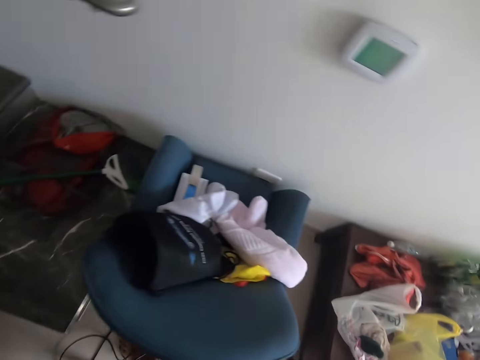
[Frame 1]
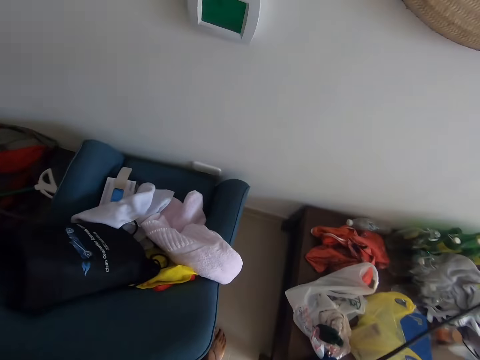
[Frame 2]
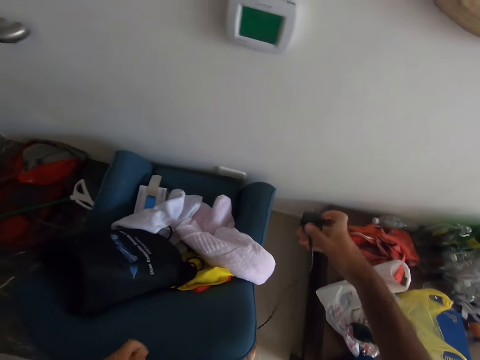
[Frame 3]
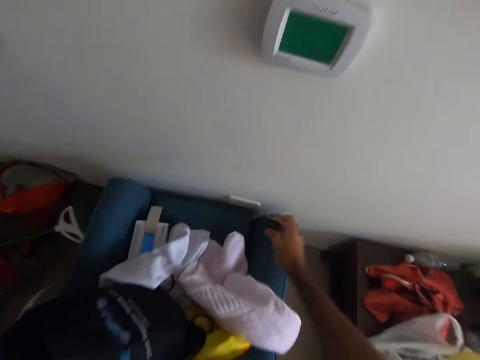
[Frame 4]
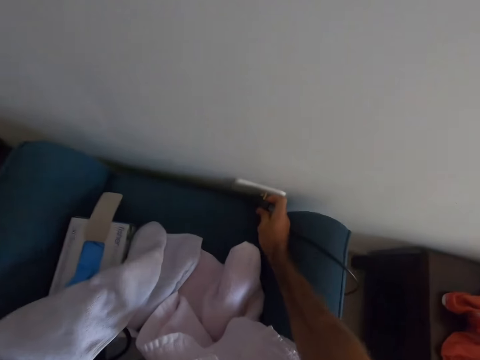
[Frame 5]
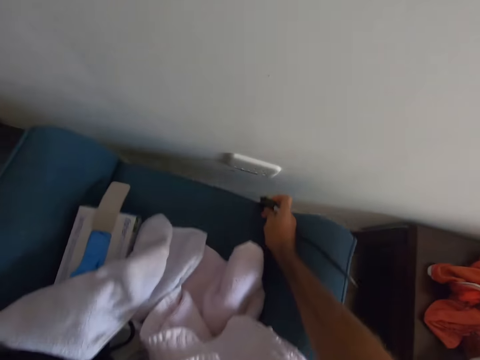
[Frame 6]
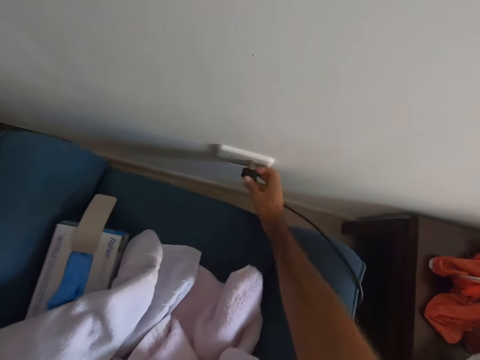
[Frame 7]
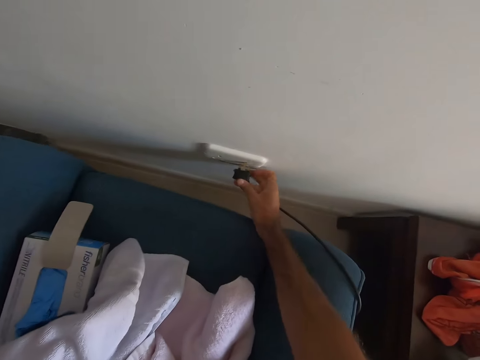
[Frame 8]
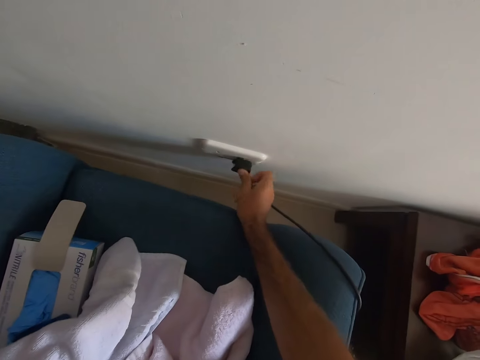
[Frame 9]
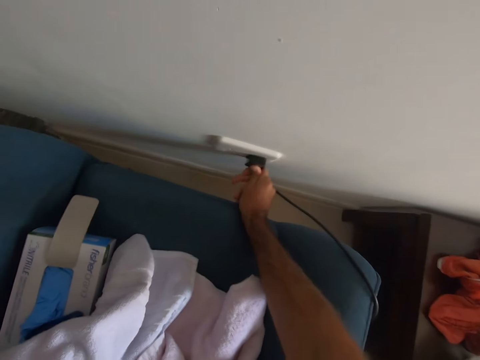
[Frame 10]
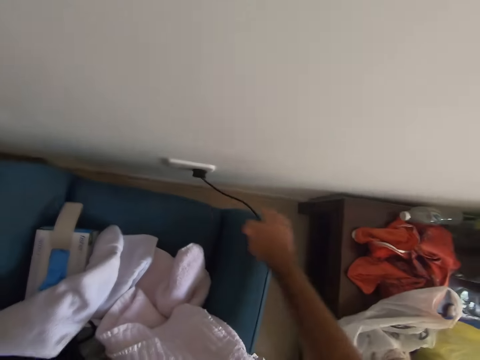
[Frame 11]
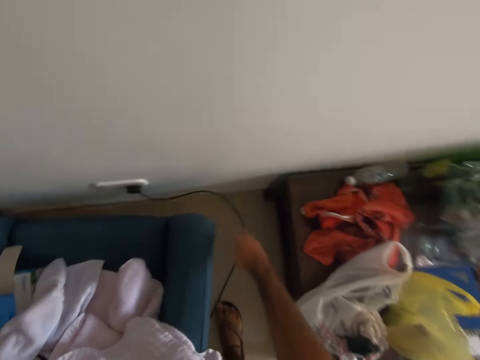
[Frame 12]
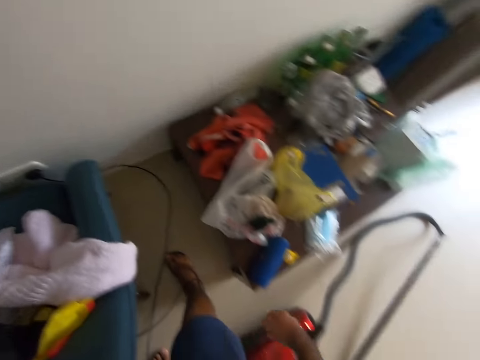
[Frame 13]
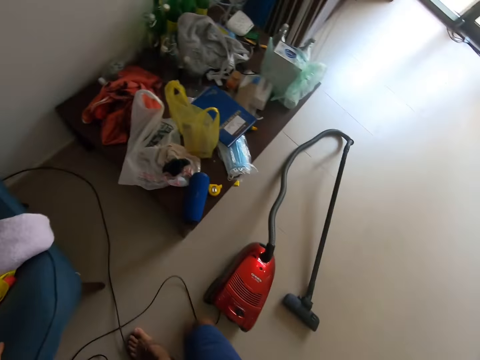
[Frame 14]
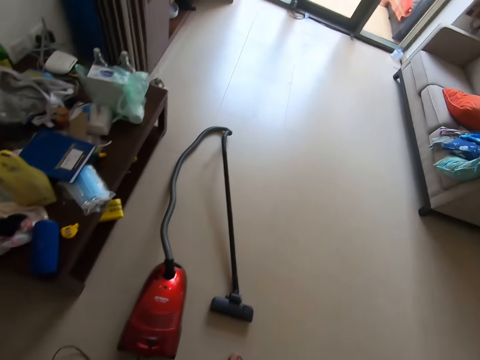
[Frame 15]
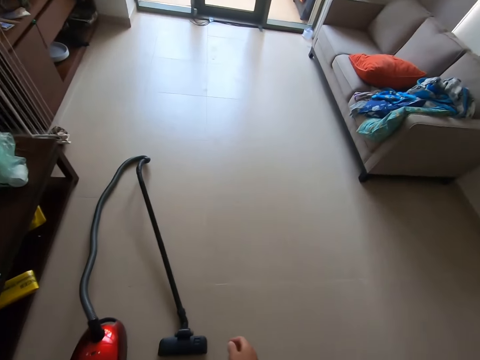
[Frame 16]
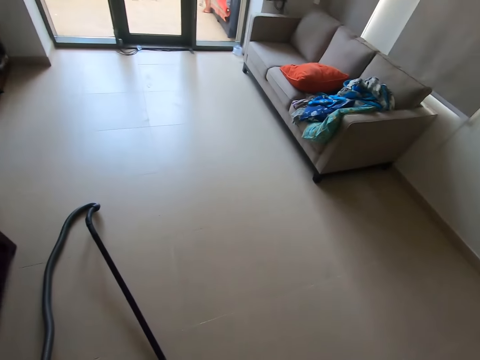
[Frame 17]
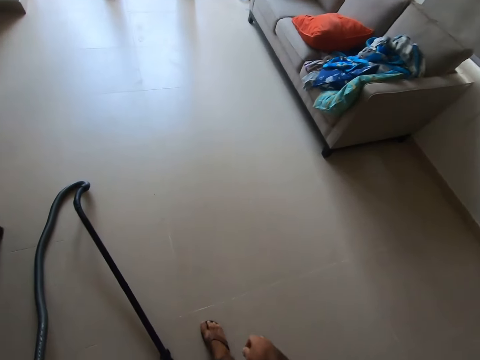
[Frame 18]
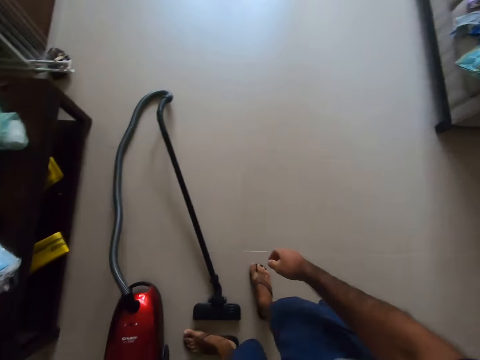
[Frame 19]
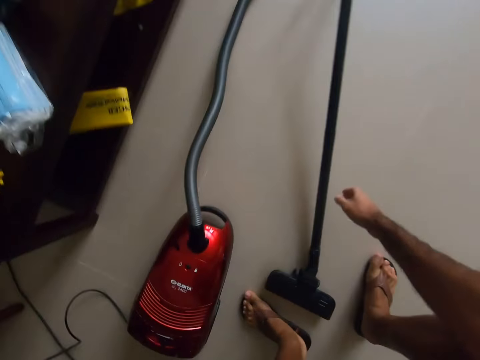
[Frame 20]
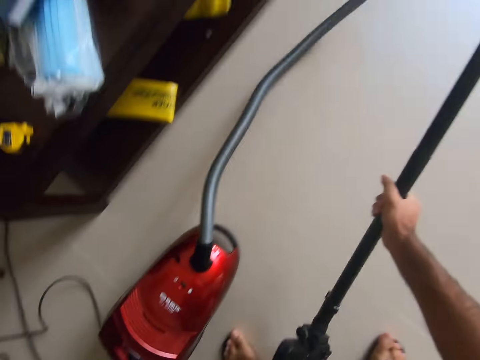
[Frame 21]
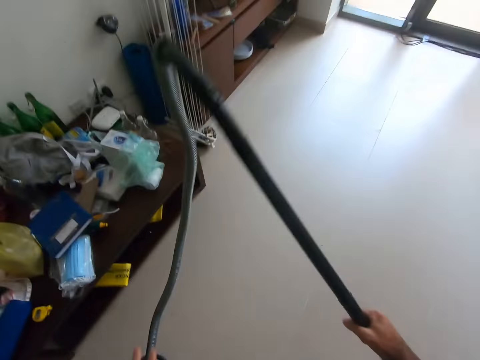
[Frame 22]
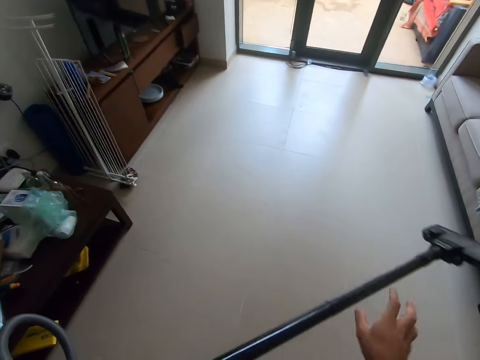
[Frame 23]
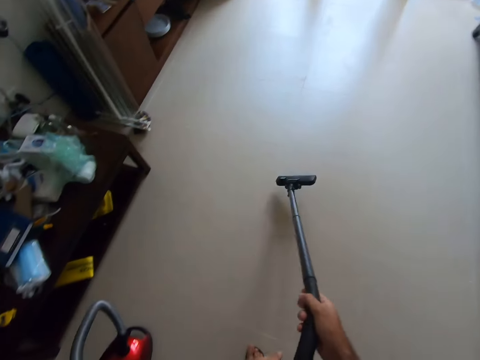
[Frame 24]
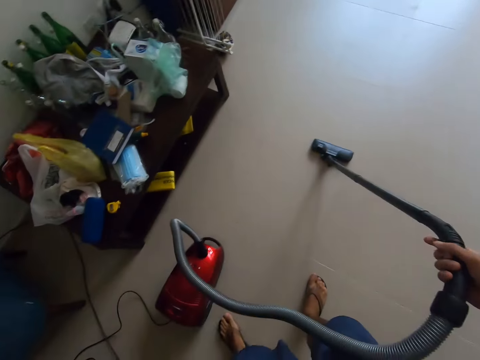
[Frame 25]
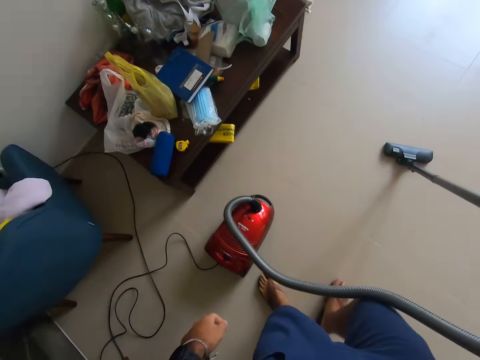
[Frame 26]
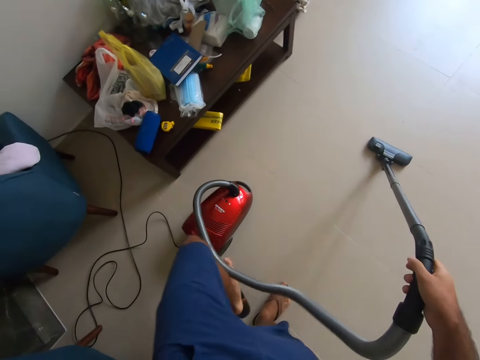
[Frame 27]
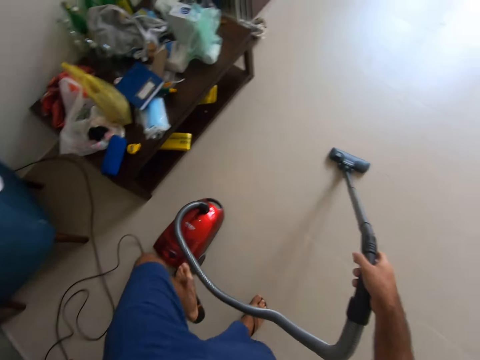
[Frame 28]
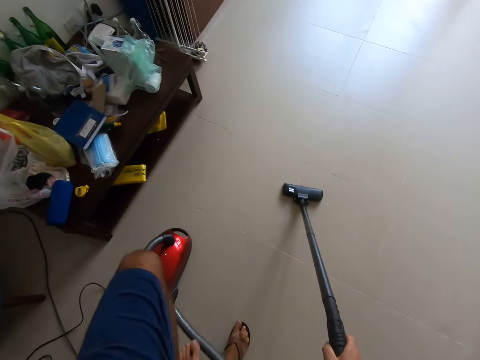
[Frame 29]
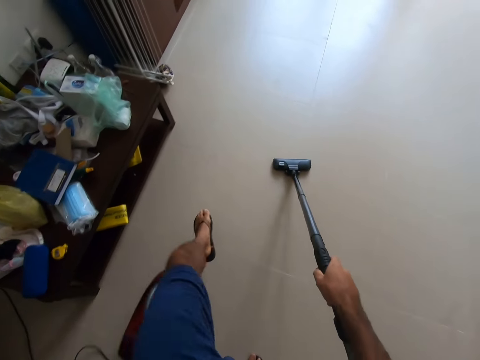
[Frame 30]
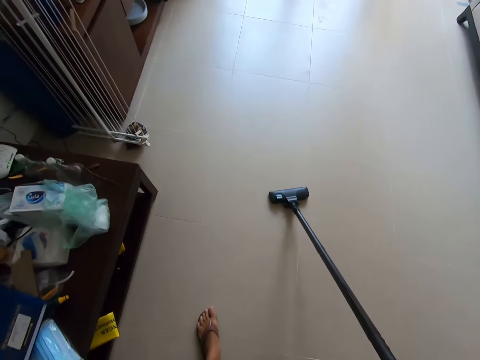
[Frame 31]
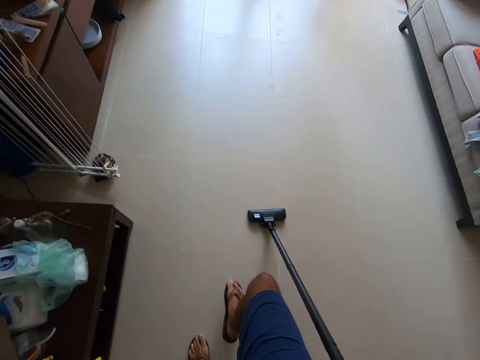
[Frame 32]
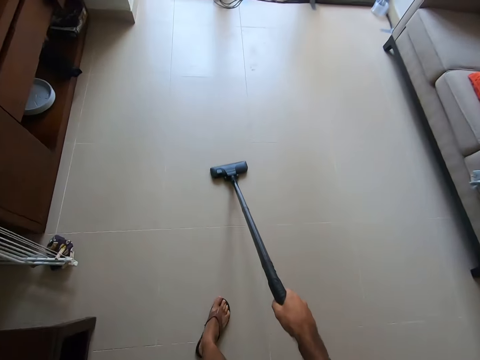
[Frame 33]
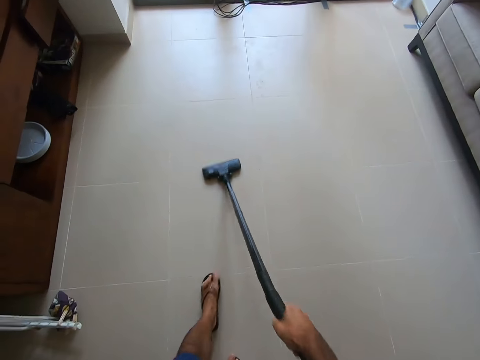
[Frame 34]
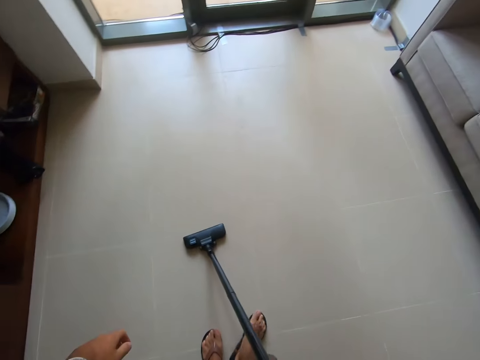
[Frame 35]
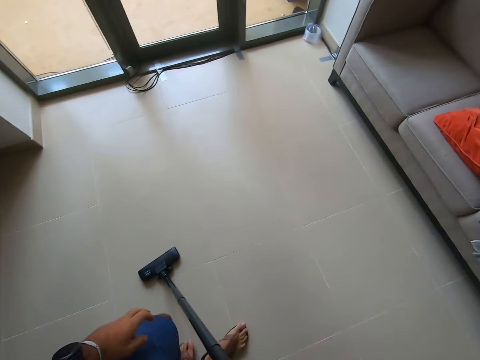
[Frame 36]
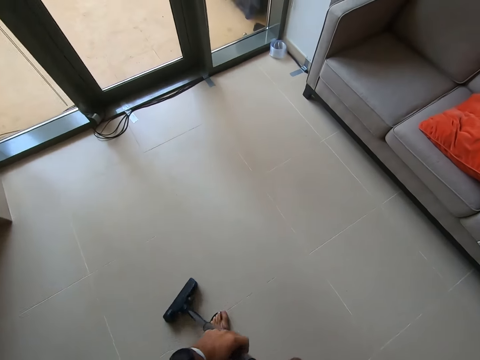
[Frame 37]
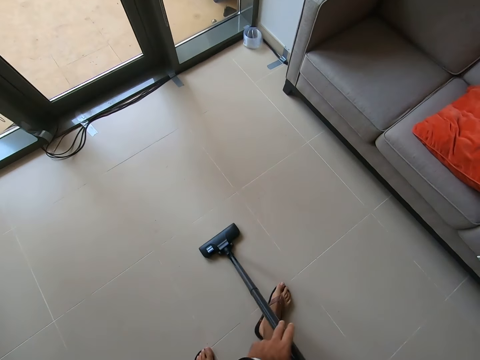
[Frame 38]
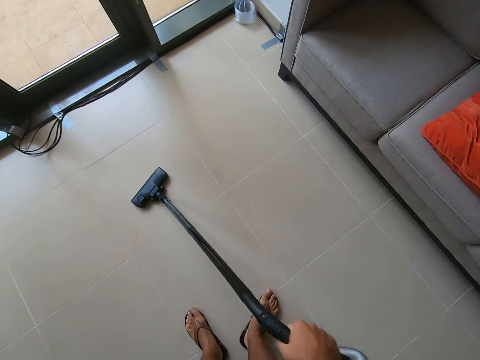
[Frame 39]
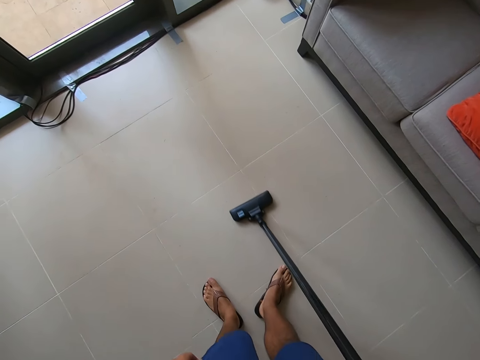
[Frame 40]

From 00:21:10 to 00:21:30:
The camera wearer moves the cable to the socket. They plug the socket. They move a chair. They move the sofa. They insert the charger in the socket. They turn around. They pick up the vacuum cleaner handle. They switch on the vacuum cleaner with the leg. They clean the floor using the electric floor cleaner.

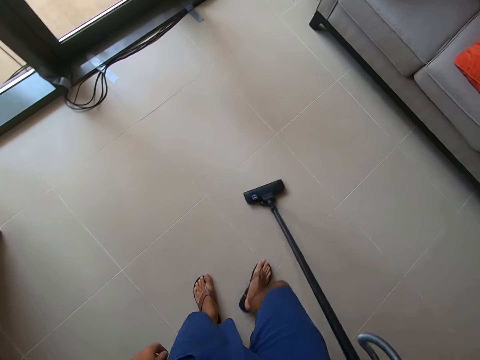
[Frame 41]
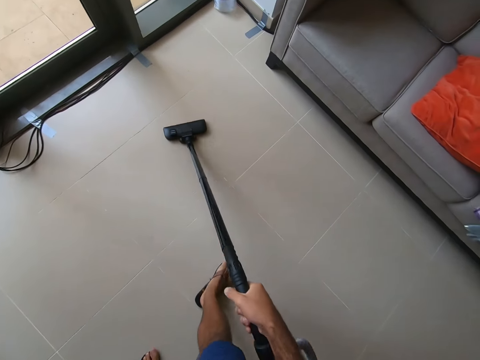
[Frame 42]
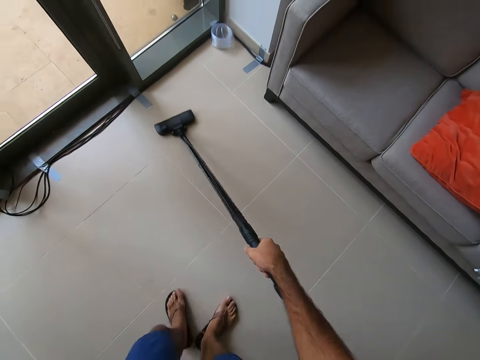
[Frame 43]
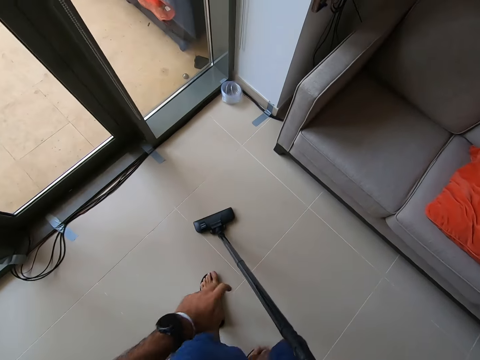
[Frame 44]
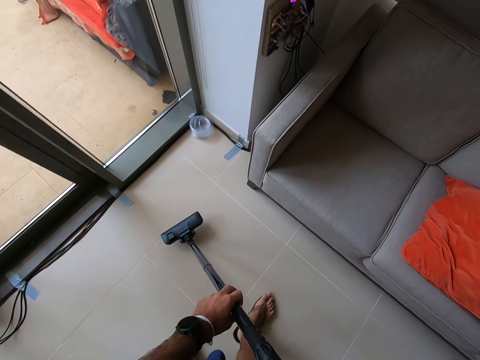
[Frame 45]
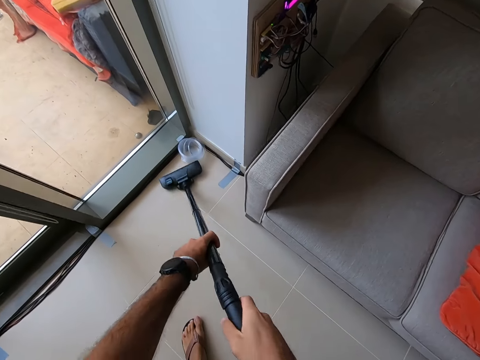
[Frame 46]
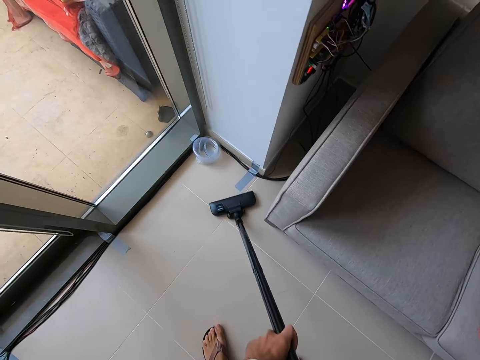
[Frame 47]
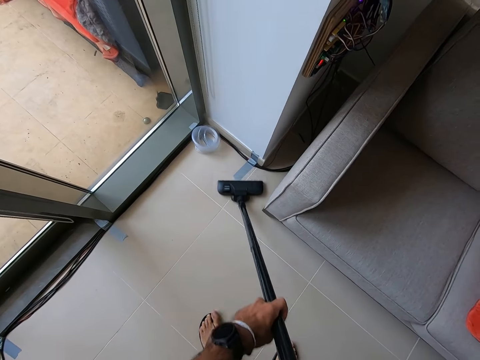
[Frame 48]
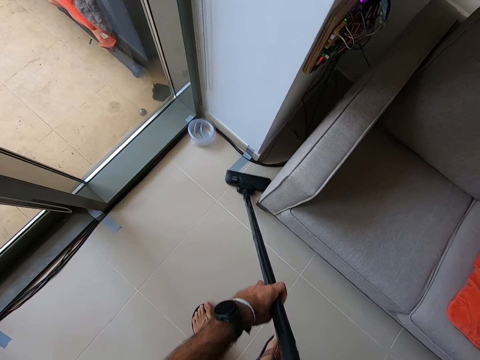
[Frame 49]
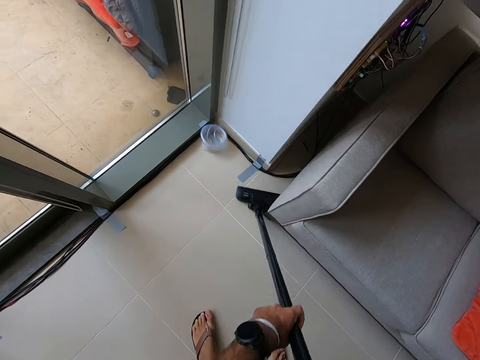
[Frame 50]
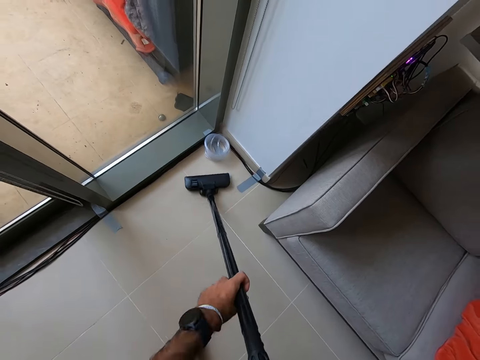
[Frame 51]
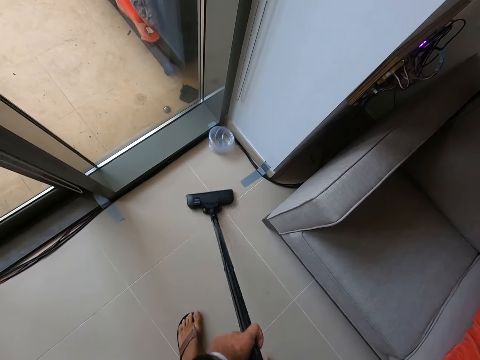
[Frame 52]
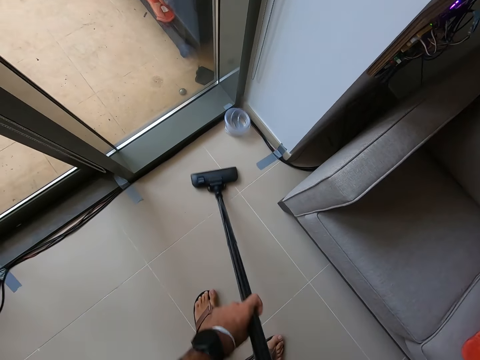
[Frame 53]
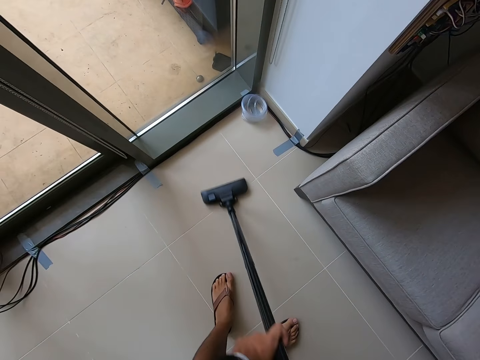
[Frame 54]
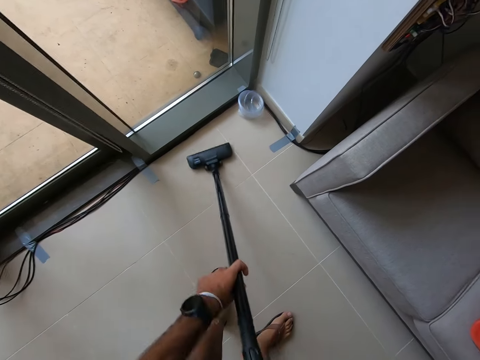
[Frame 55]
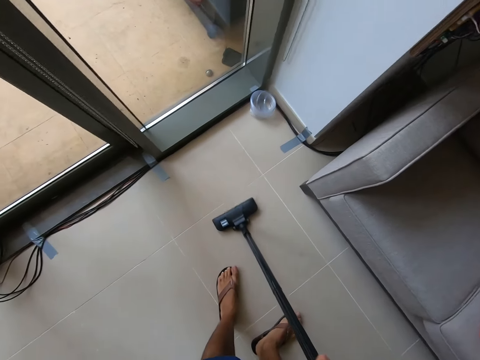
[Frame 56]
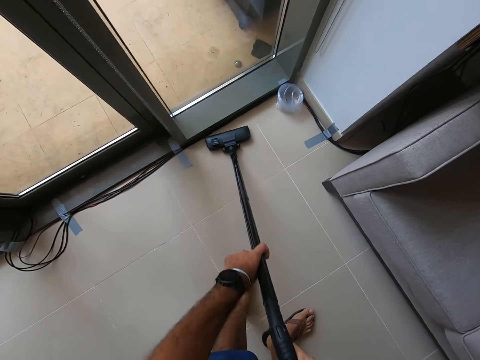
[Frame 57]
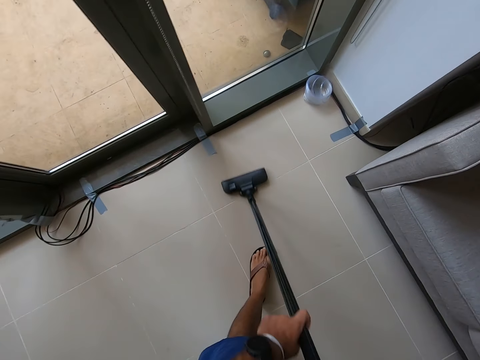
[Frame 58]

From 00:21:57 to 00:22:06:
The camera wearer holds the vacuum cleaner handle with both hands. They vacuum clean the floor.
